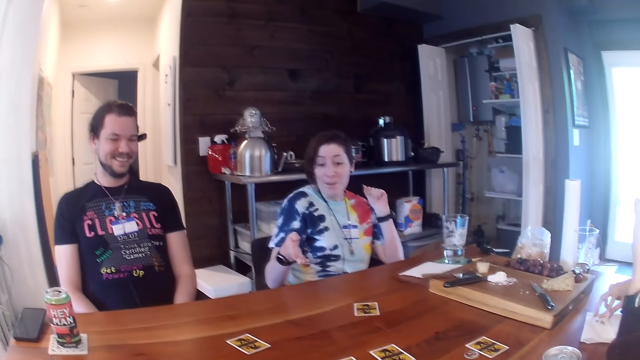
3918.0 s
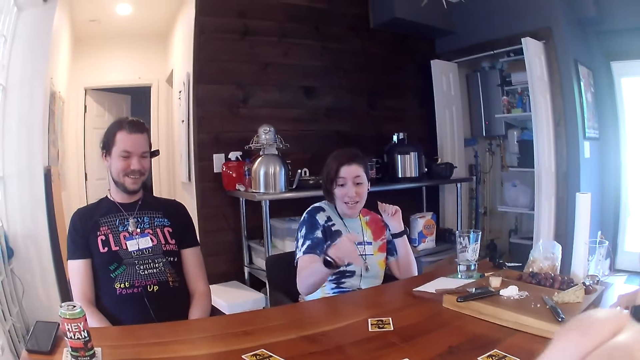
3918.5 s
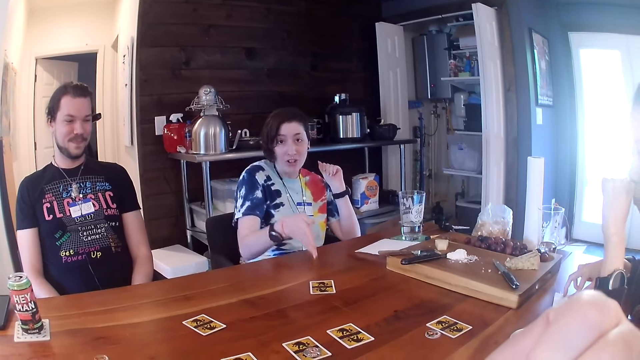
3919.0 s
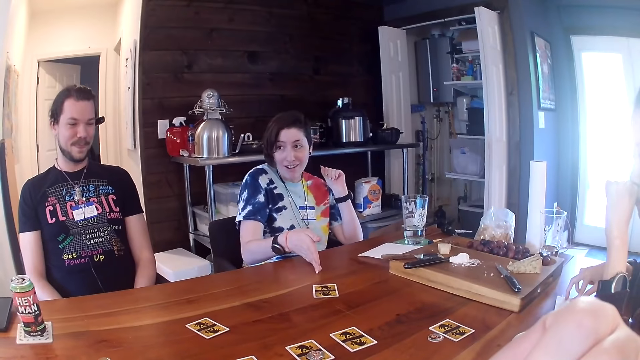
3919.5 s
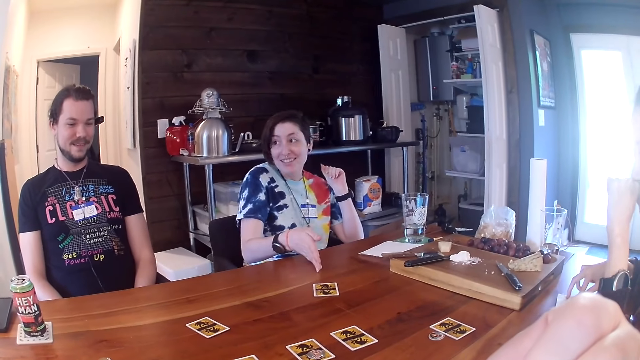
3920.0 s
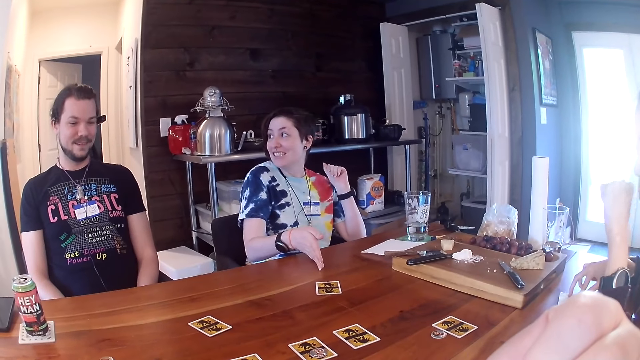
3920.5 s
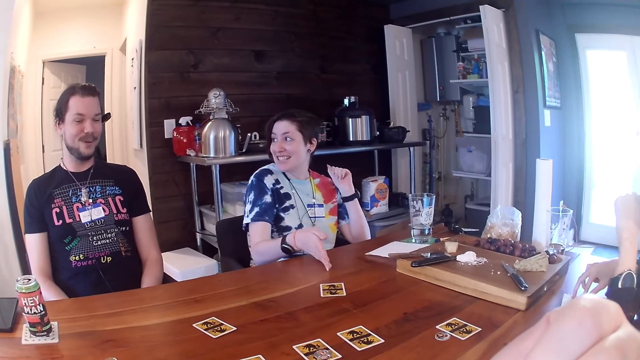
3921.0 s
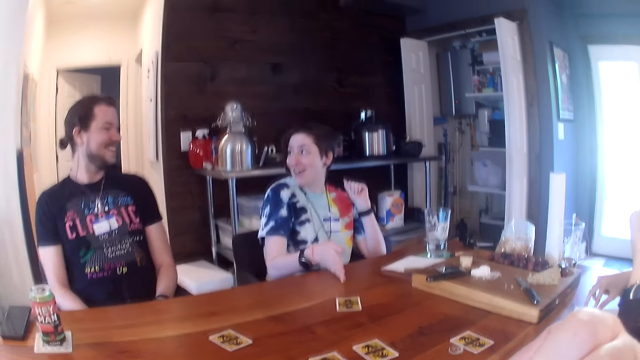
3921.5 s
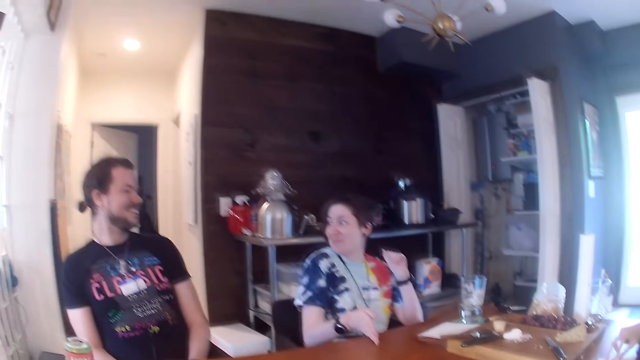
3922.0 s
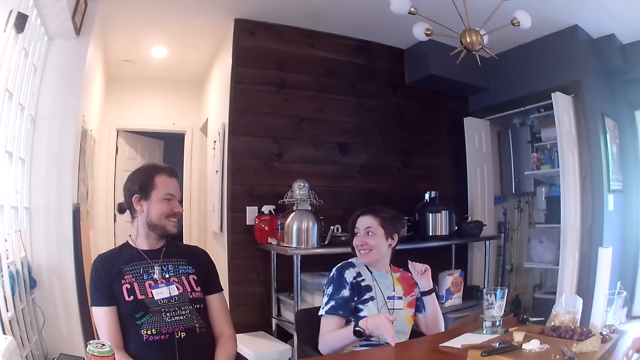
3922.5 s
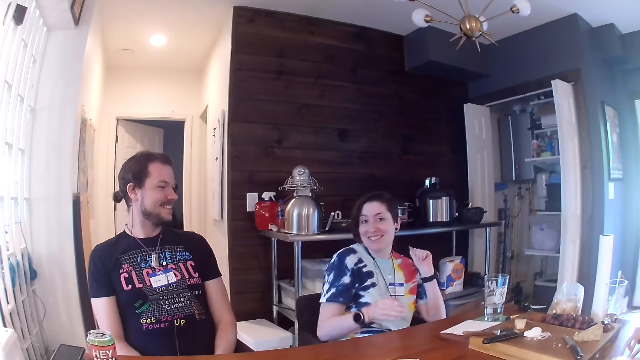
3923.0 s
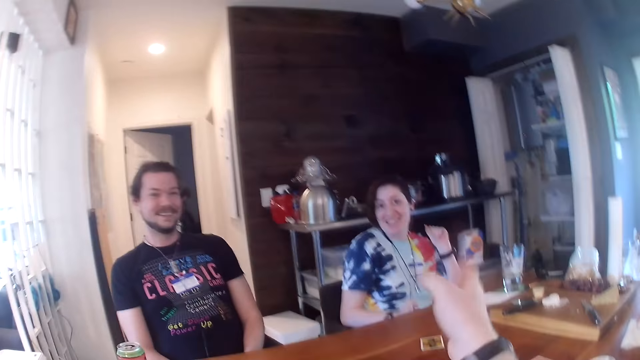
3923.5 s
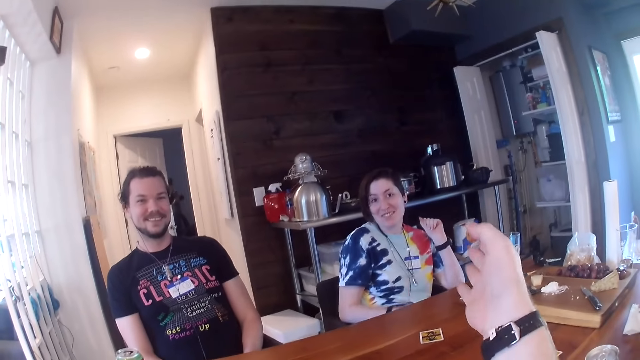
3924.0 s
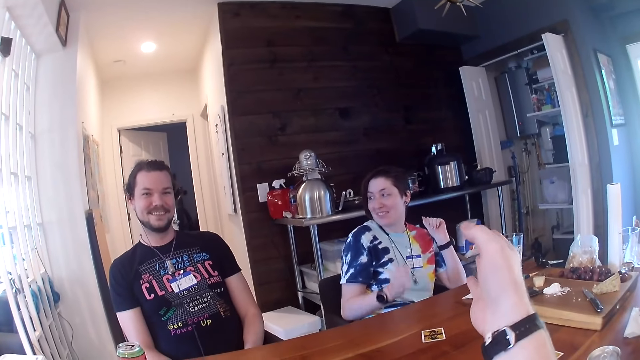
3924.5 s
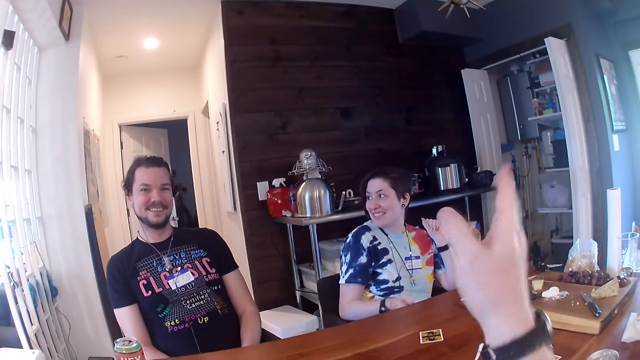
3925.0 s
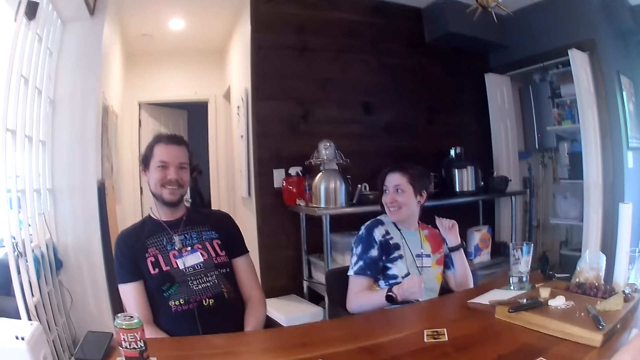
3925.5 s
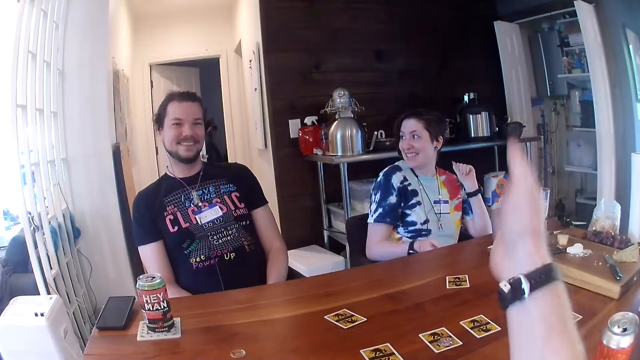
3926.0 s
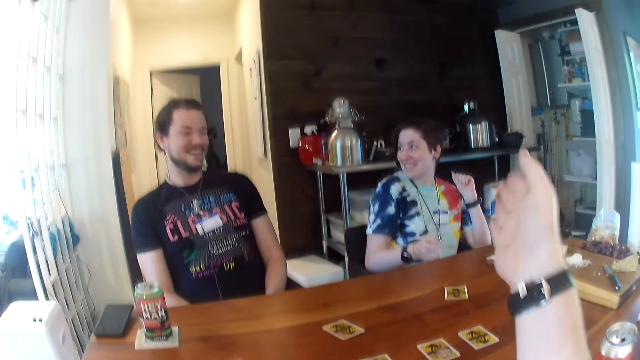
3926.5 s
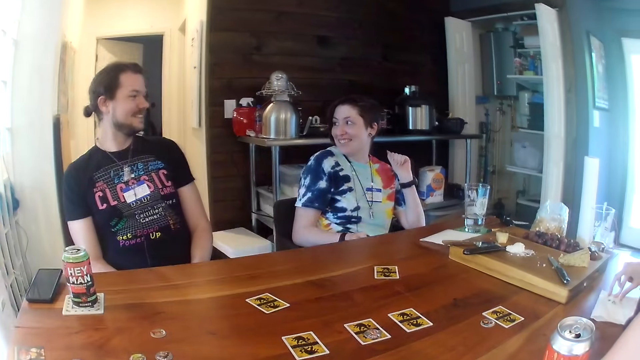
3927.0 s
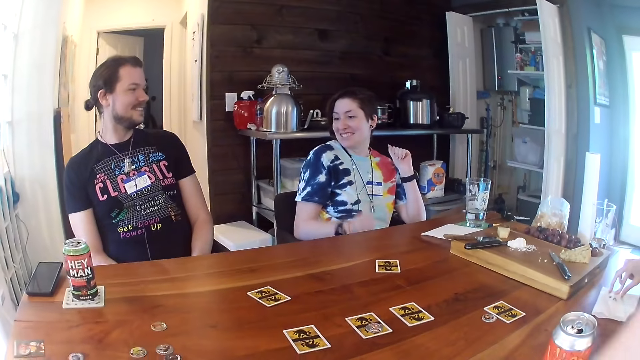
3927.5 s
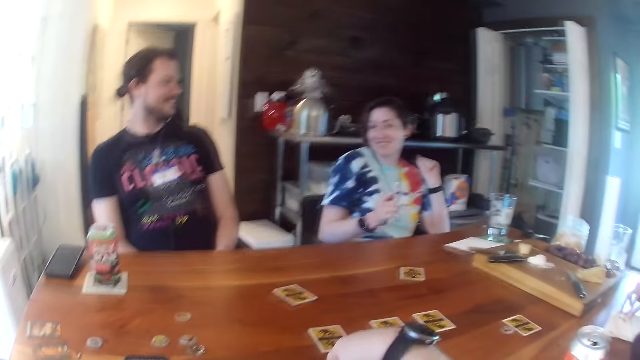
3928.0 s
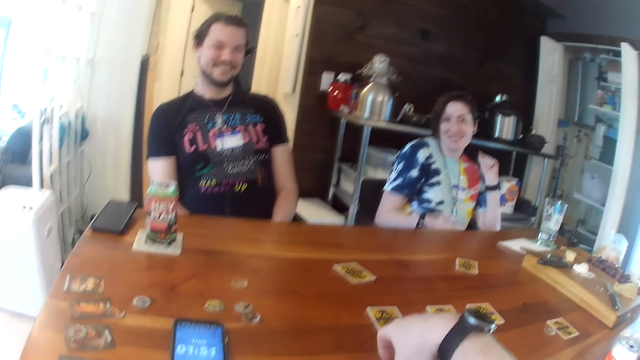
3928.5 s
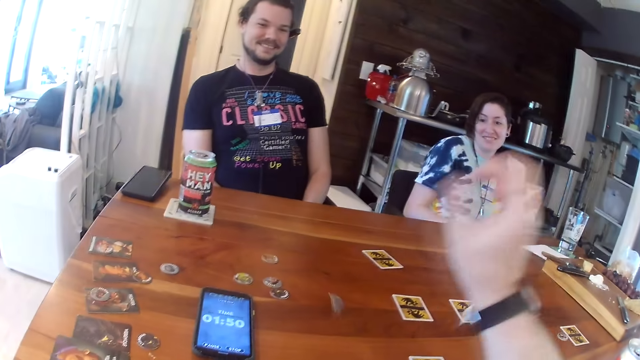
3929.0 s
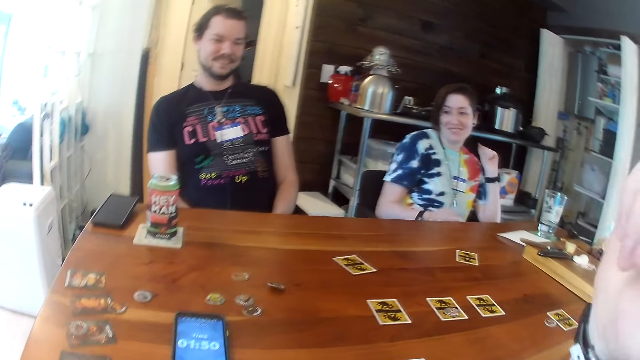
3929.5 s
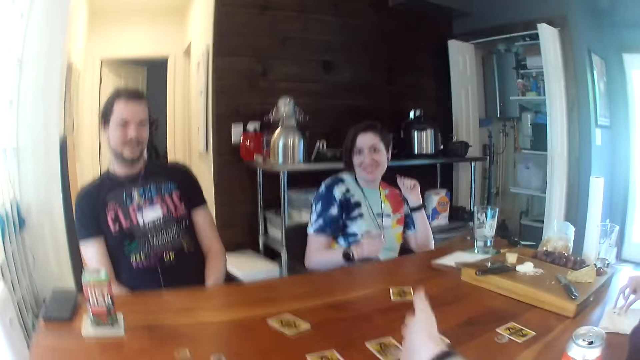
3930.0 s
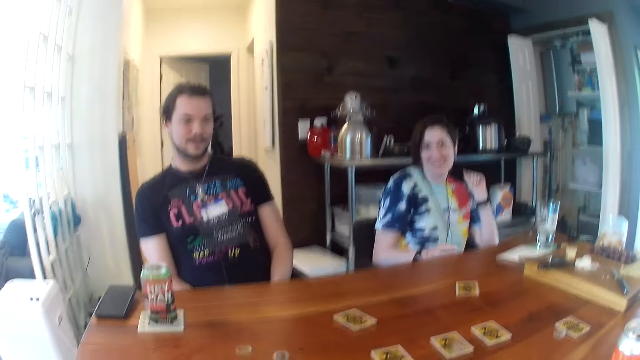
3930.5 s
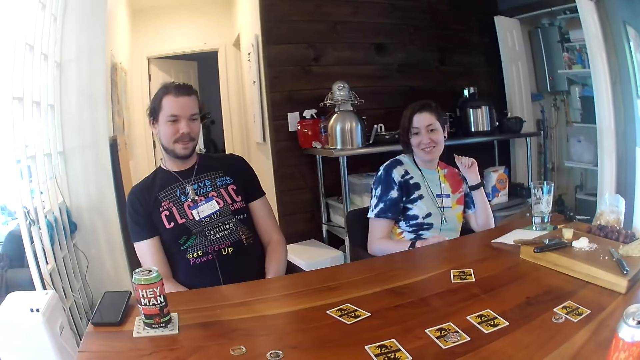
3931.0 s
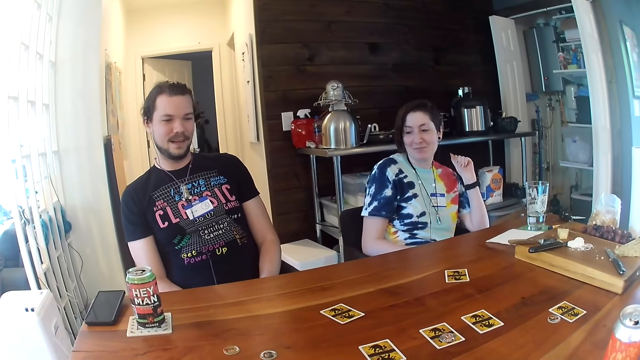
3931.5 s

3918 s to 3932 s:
The camera wearer gestures with his right hand. He picks up a coin on the table with his right hand. He throws the coin on the table with his right hand.

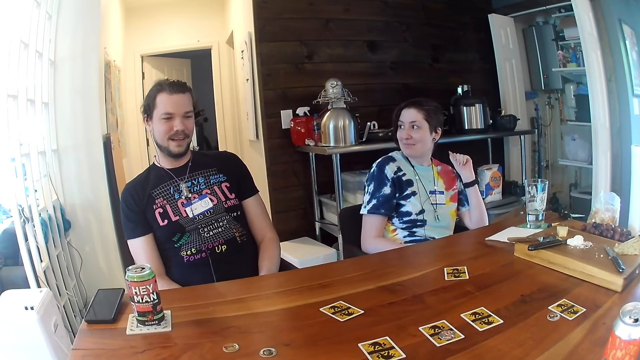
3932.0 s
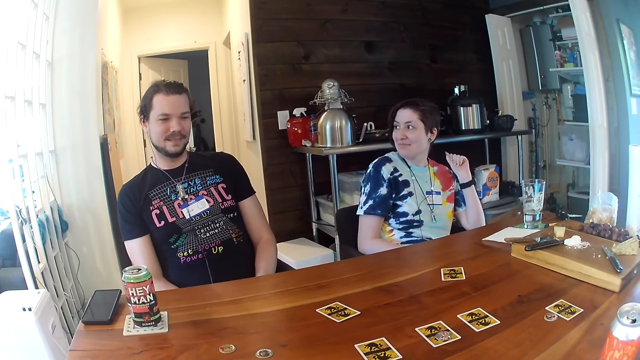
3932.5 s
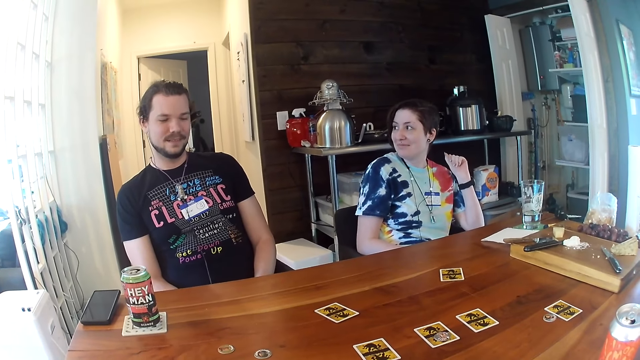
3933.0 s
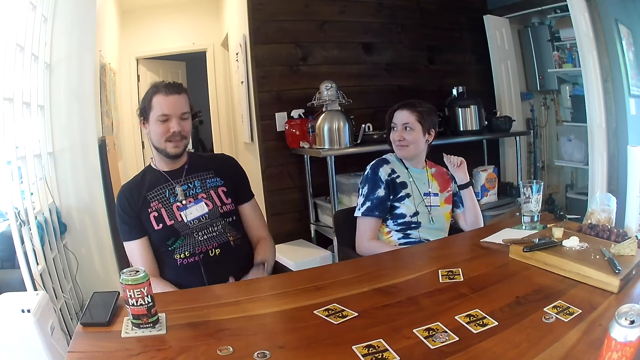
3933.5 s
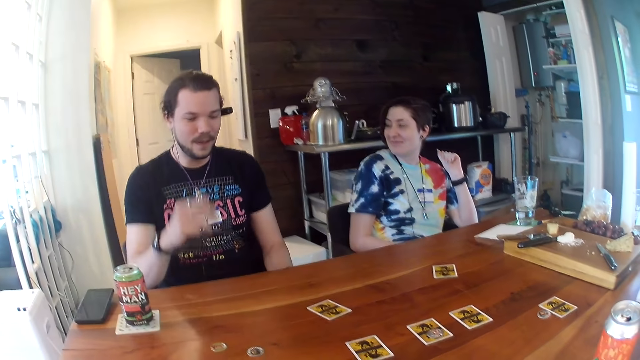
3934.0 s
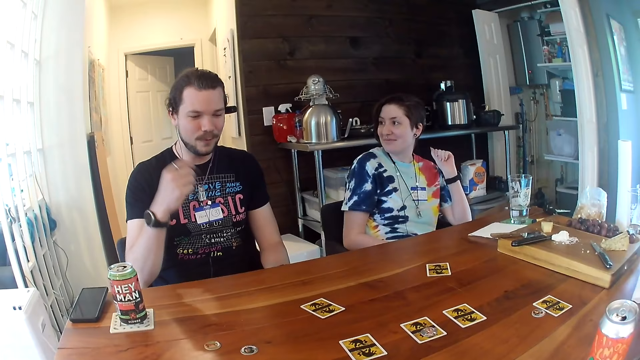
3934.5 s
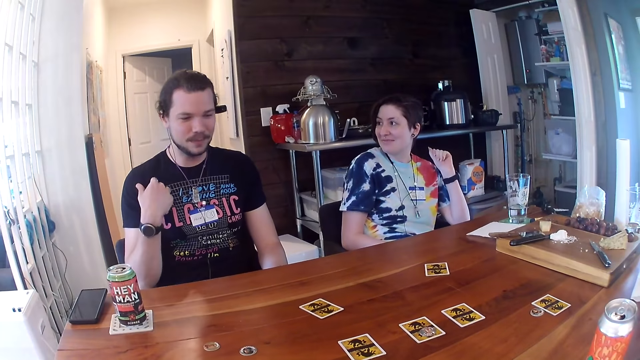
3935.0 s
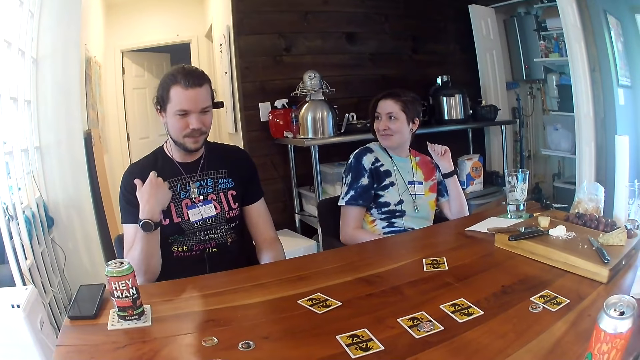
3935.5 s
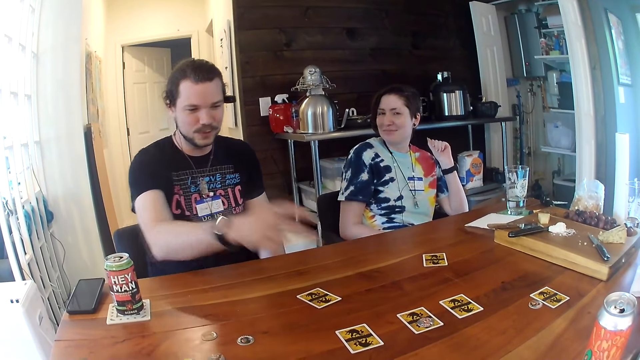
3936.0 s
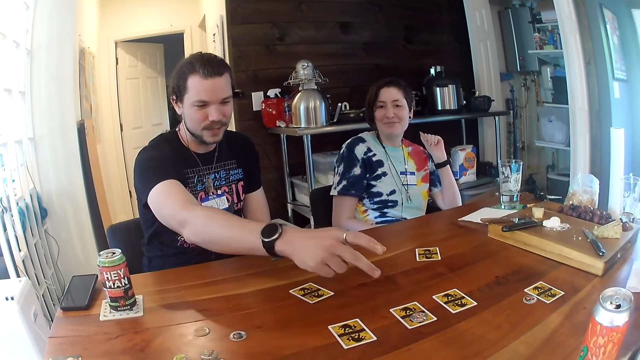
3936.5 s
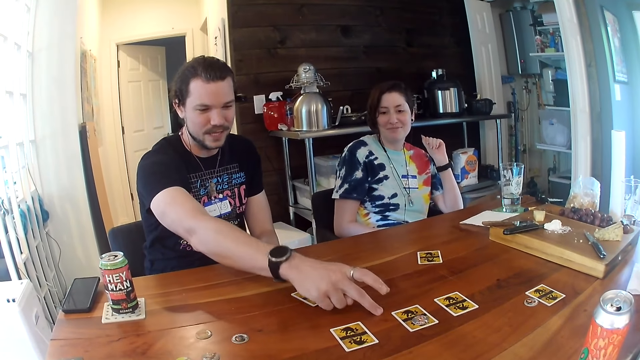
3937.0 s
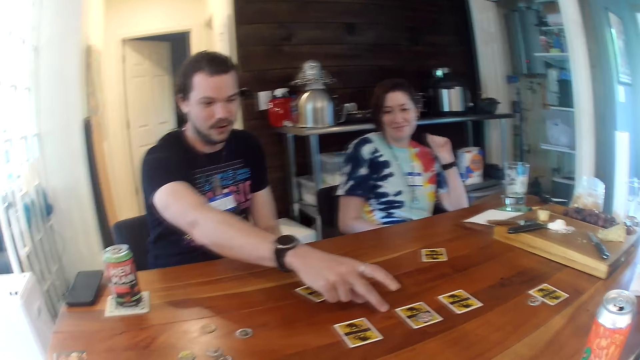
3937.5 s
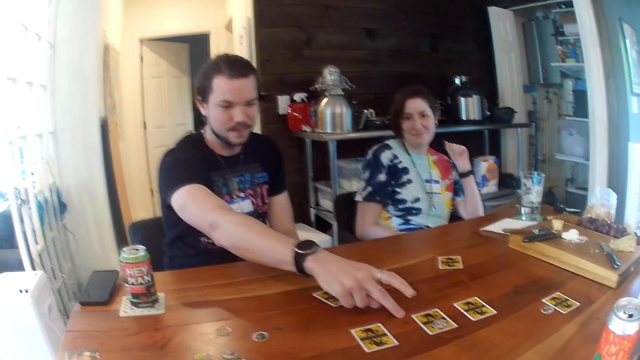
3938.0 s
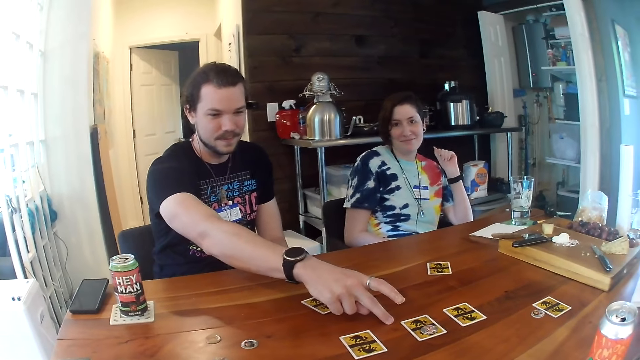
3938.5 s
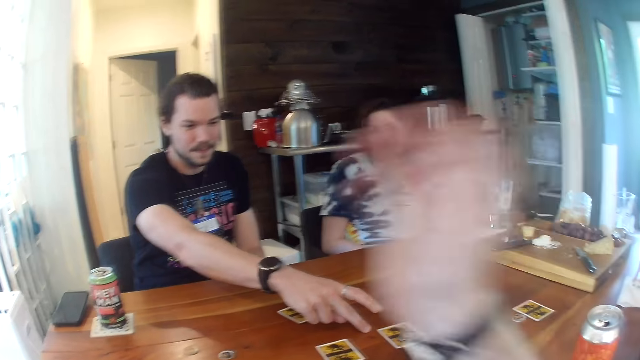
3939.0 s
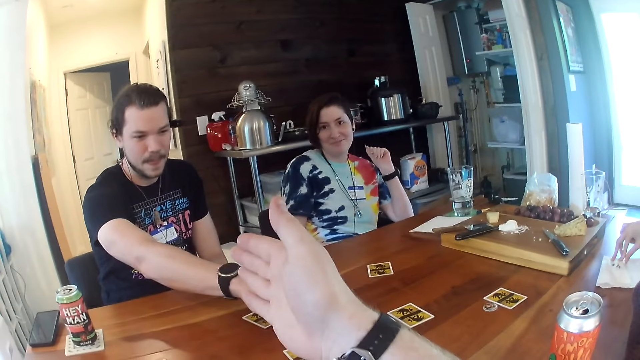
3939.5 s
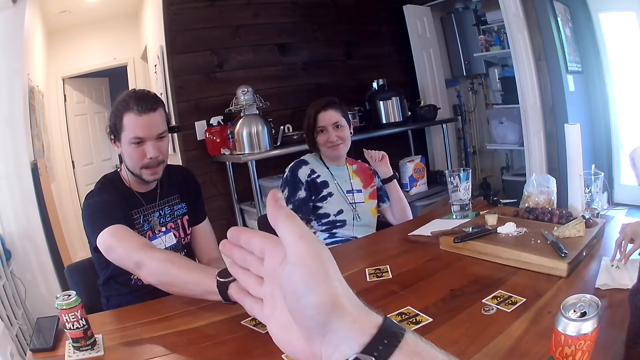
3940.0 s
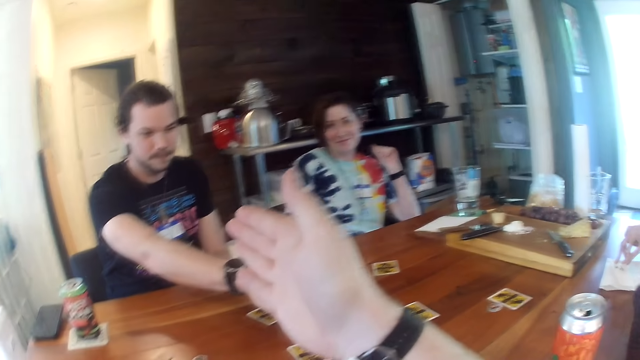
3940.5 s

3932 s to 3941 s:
A man gestures with his right hand. The camera wearer gestures with his right hand.
